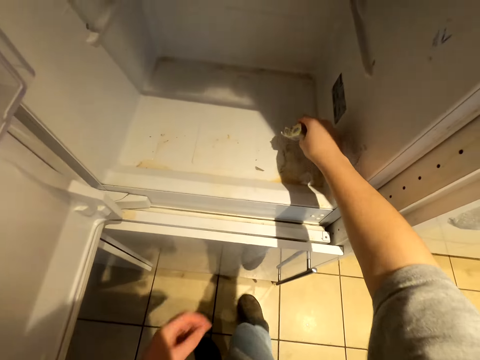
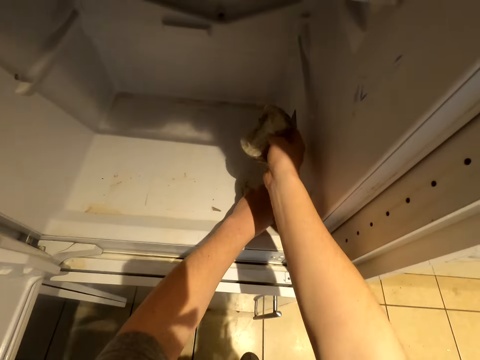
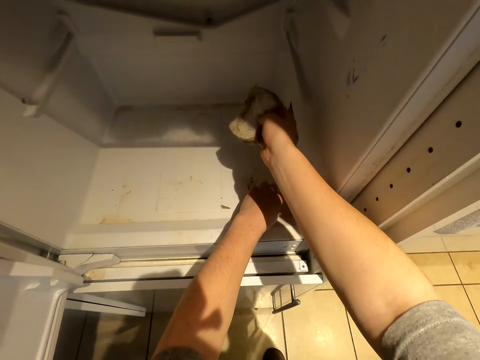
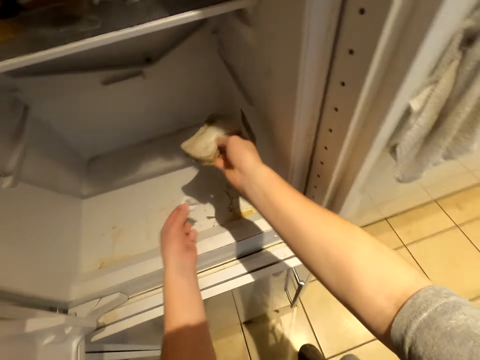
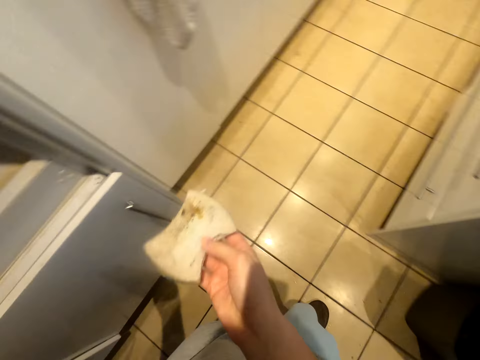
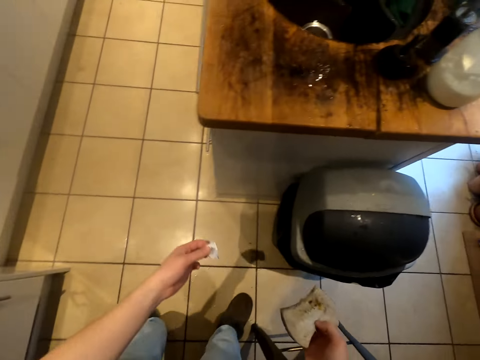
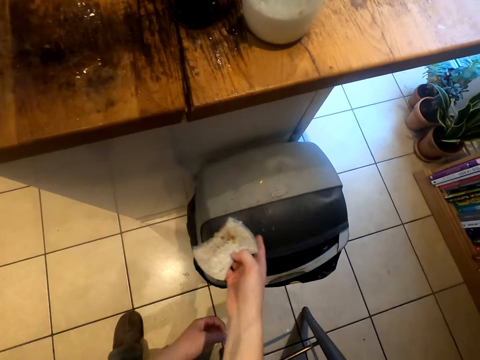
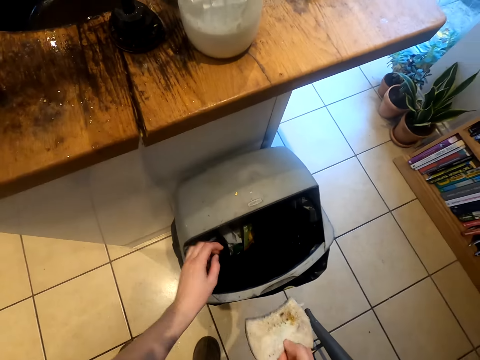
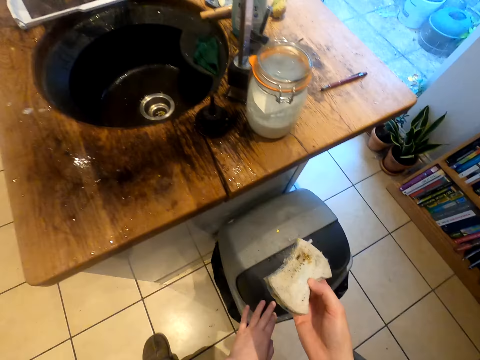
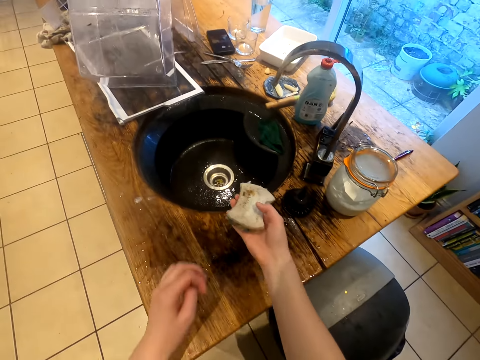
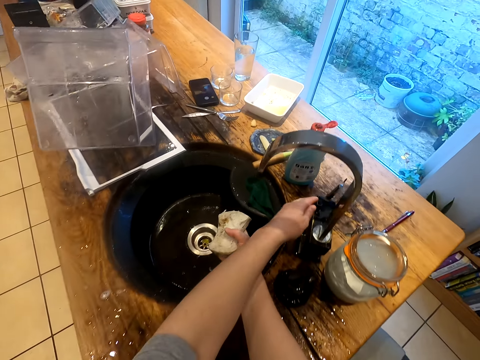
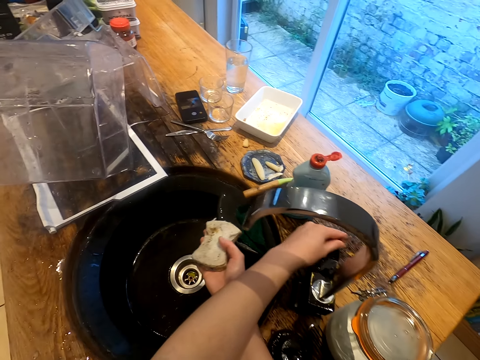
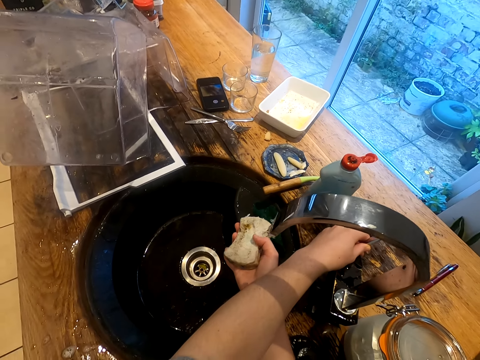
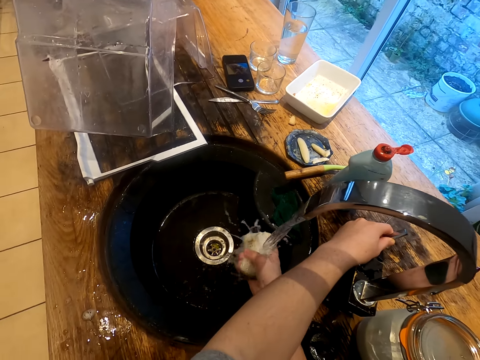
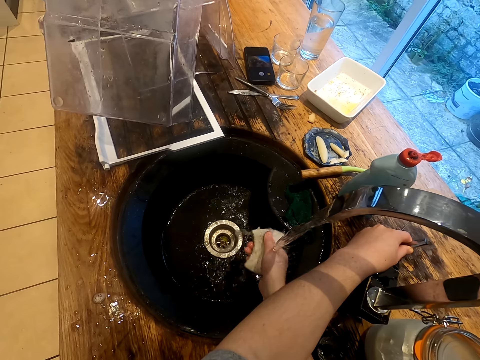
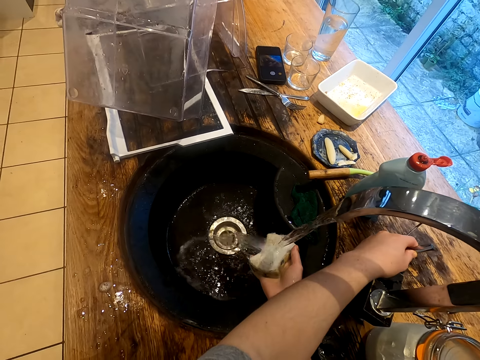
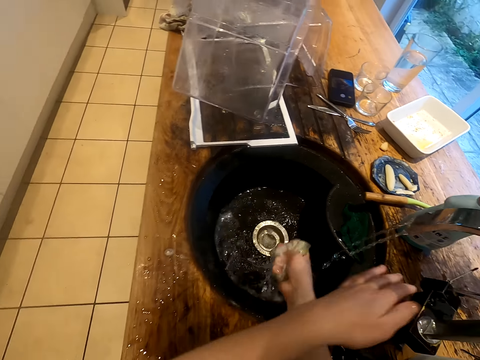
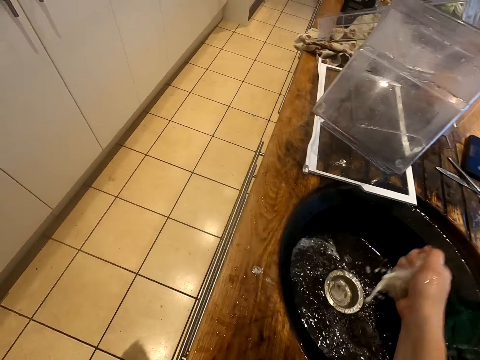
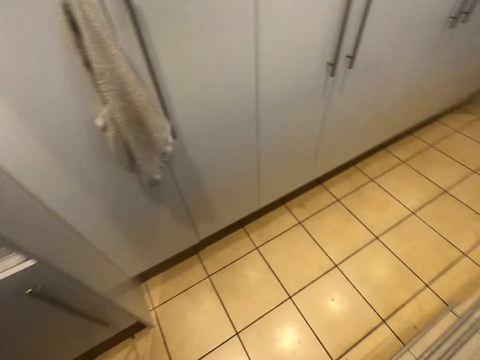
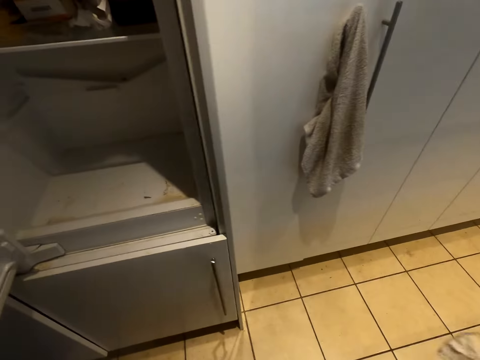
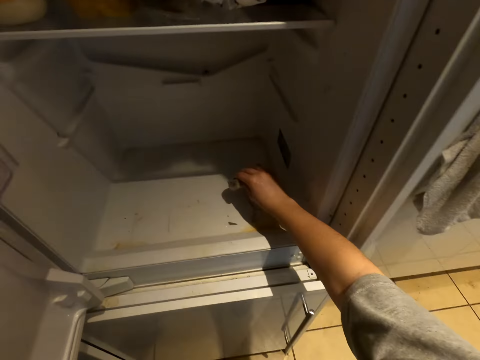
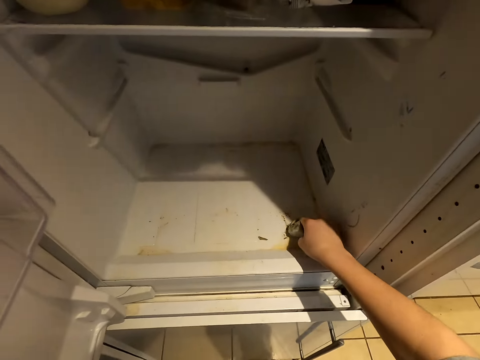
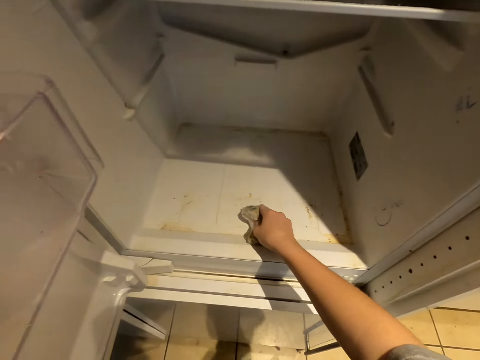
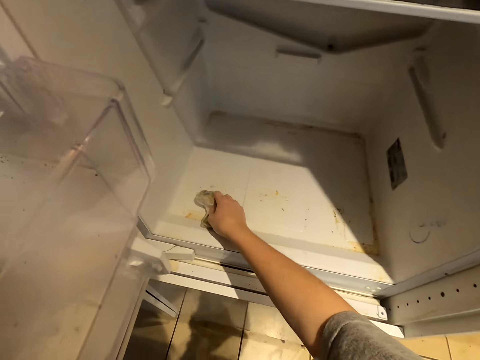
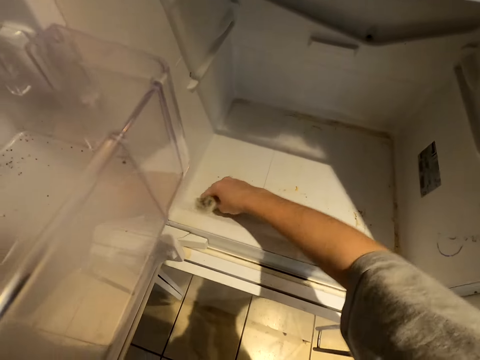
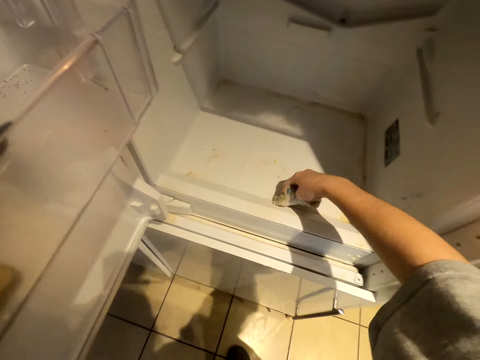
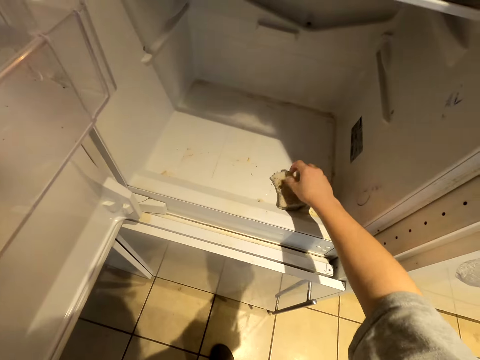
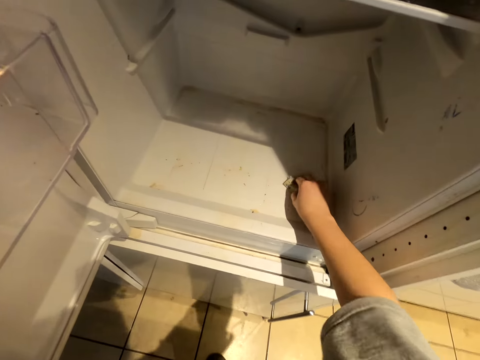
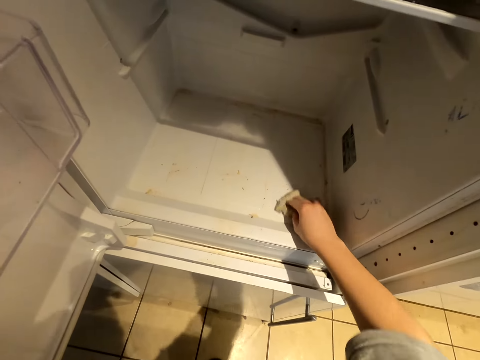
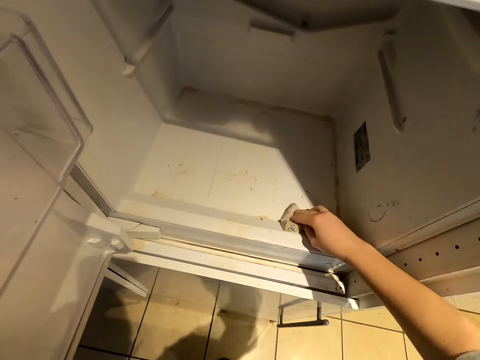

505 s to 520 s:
The camera wearer removes dust from the fridge. They open the dust bin lid, throw dust into the dust bin, and close the dust bin lid. They turn on the water tap. They rinse the utensils cleaner. They dry off the utensils cleaner. They clean the fridge.

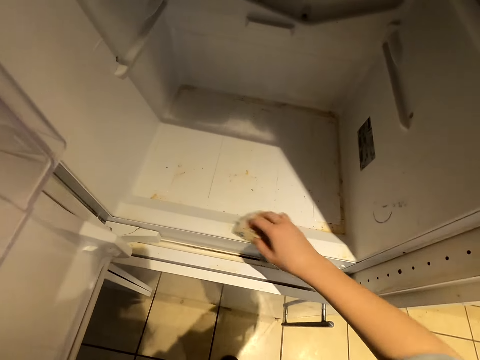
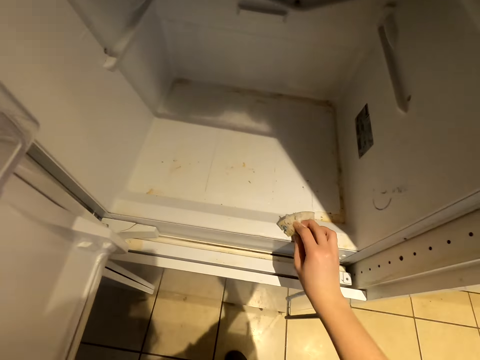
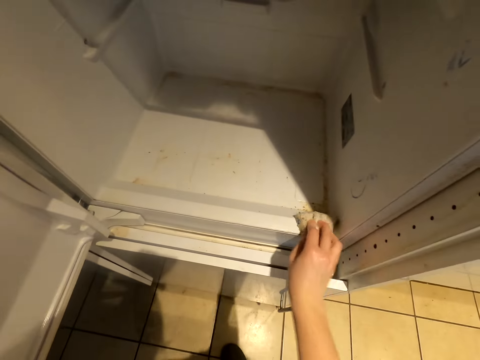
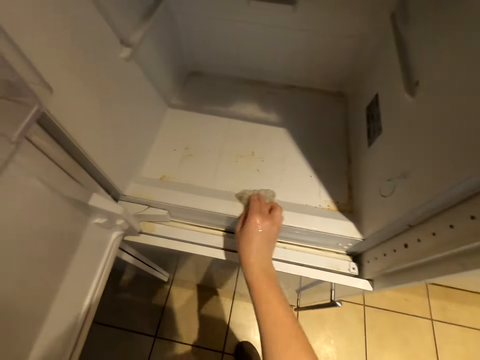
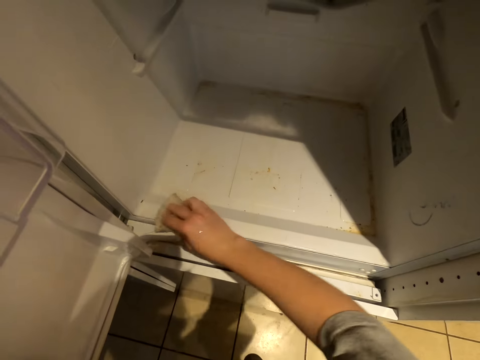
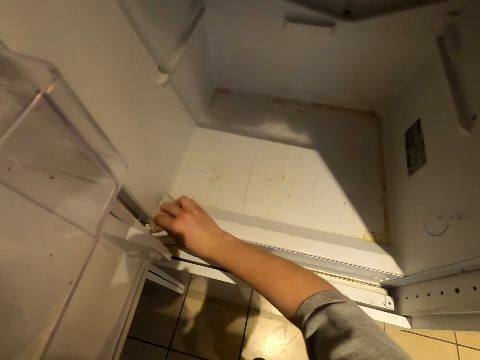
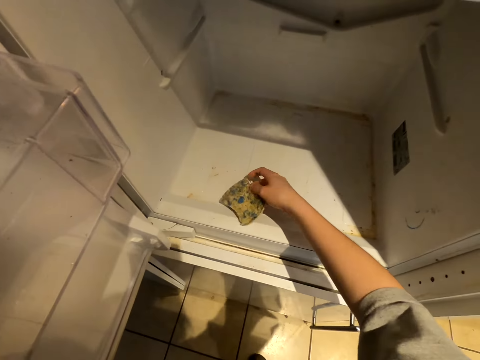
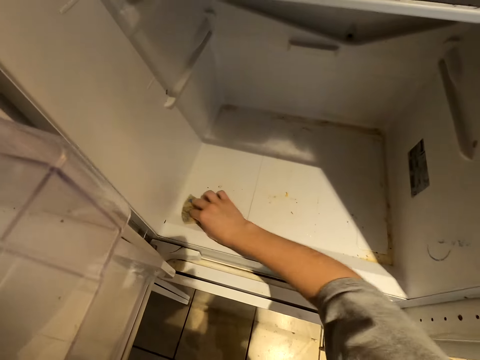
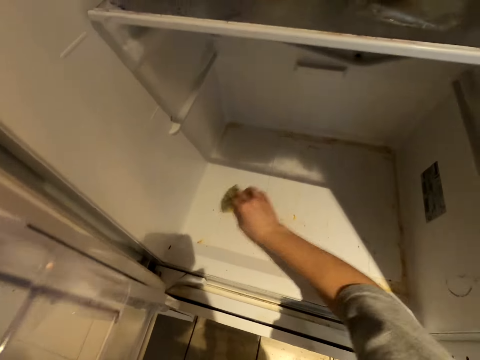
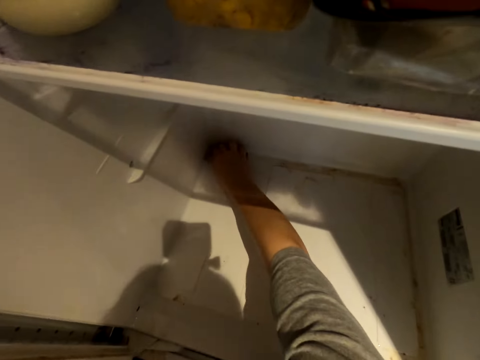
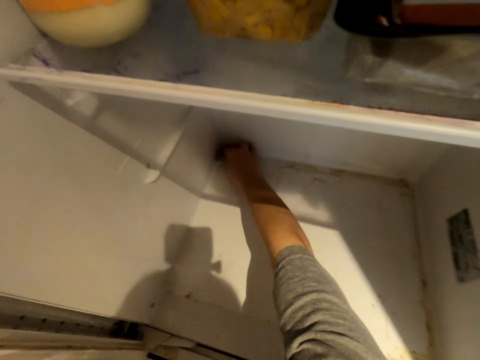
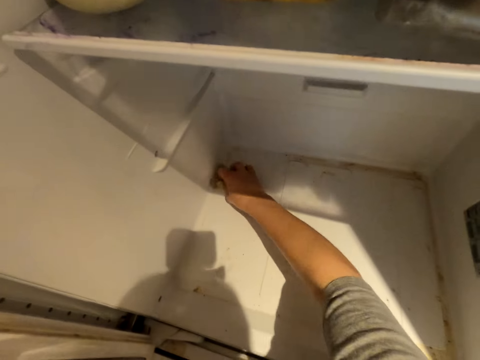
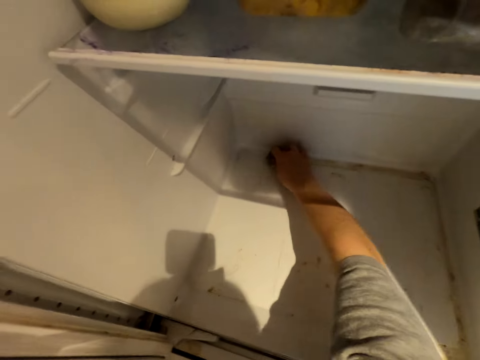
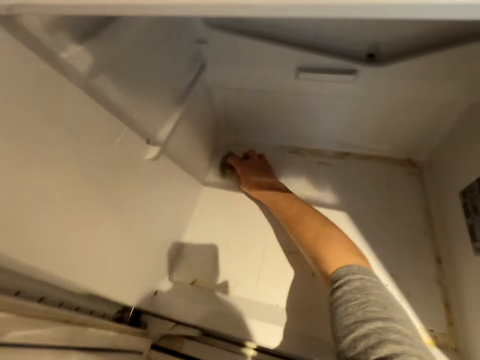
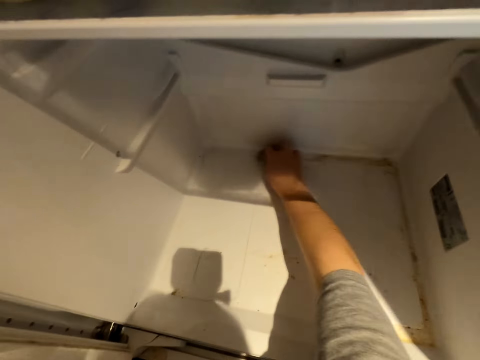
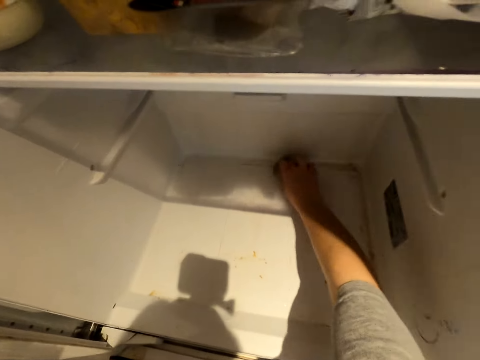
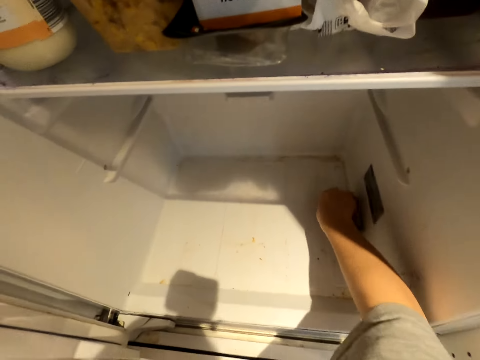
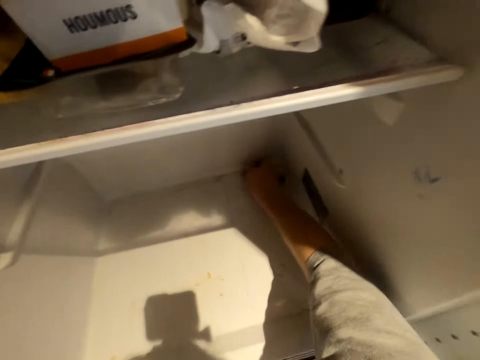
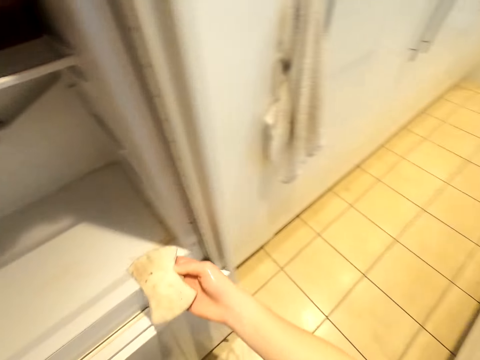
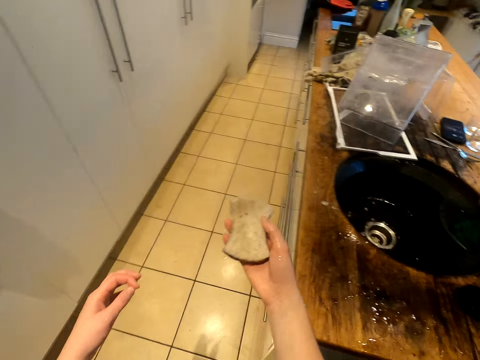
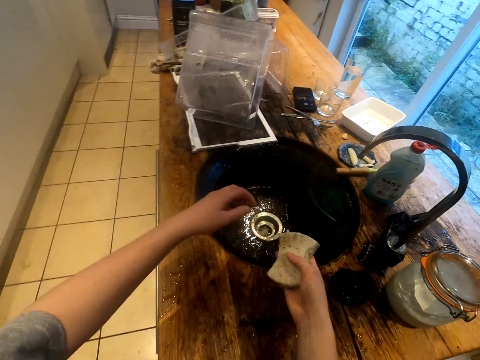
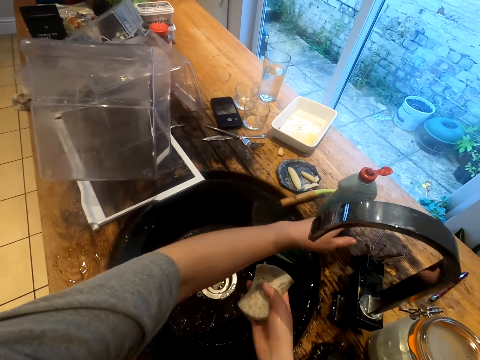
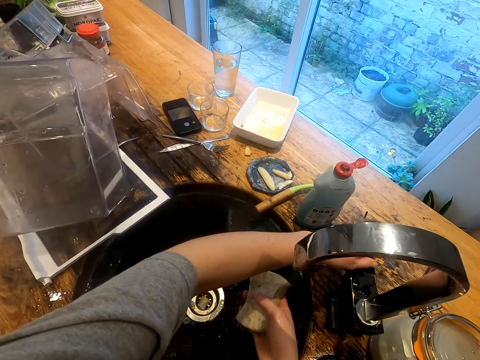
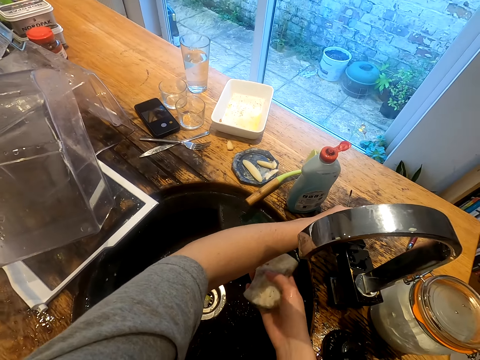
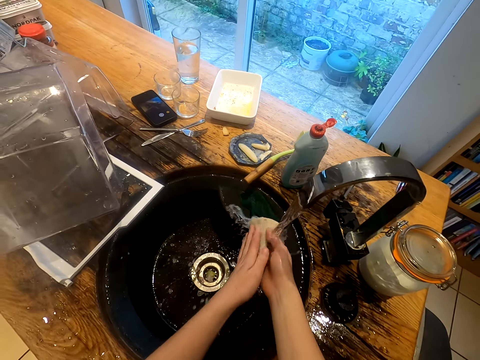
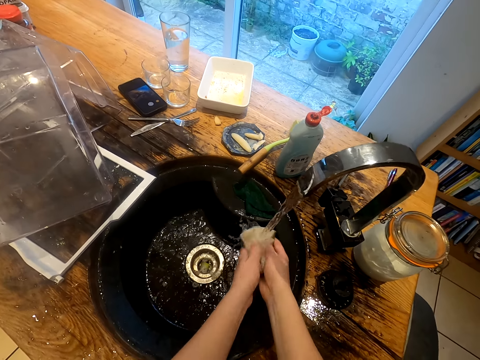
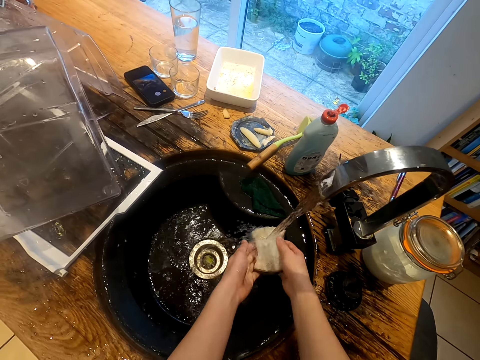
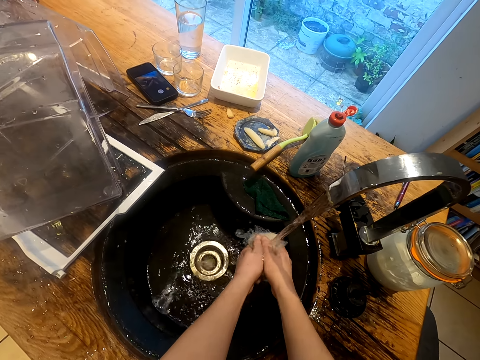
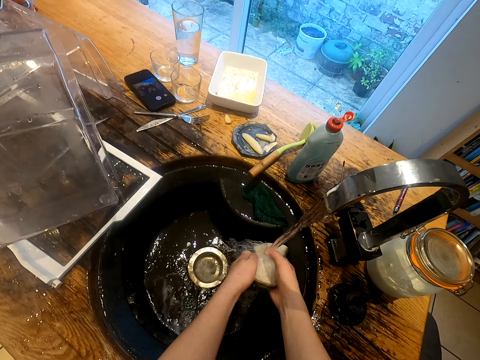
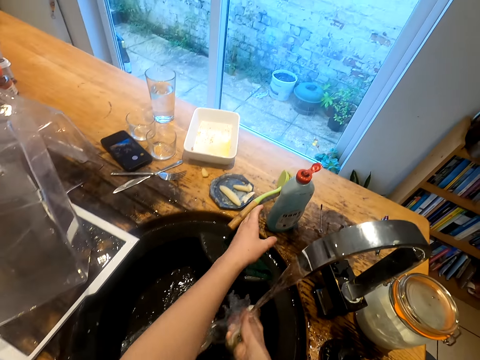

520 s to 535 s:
The camera wearer opens the tap. They rinse the utensils cleaner.
